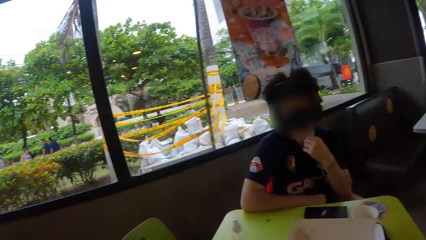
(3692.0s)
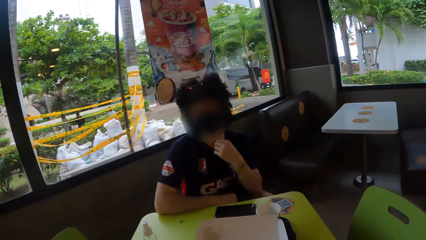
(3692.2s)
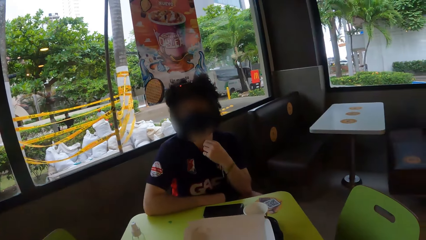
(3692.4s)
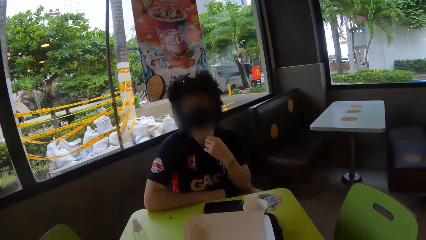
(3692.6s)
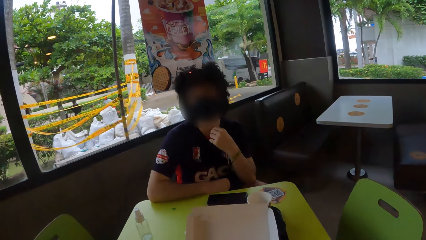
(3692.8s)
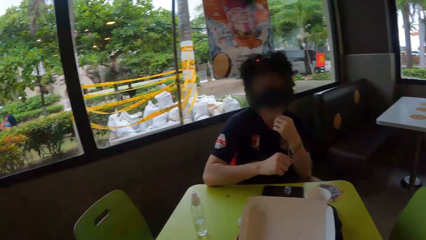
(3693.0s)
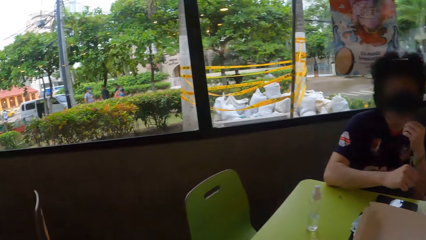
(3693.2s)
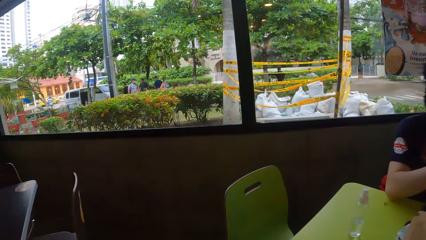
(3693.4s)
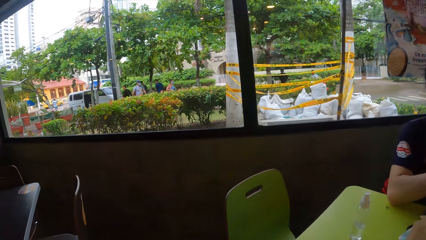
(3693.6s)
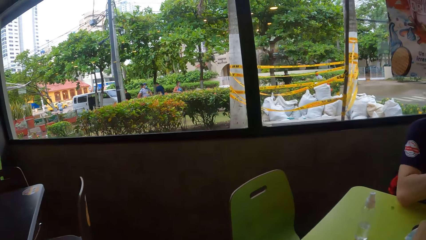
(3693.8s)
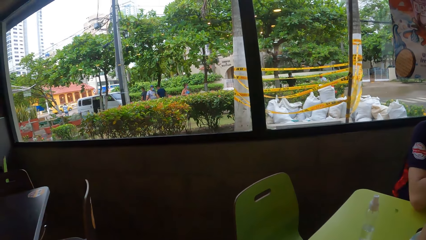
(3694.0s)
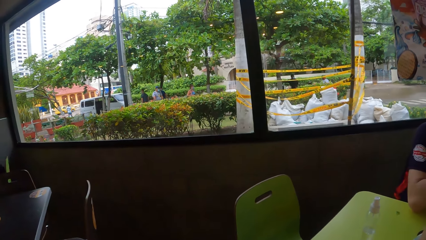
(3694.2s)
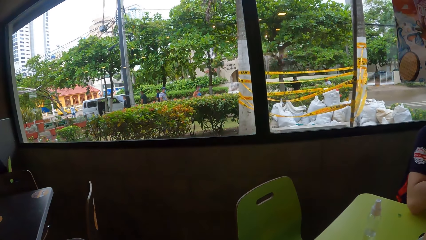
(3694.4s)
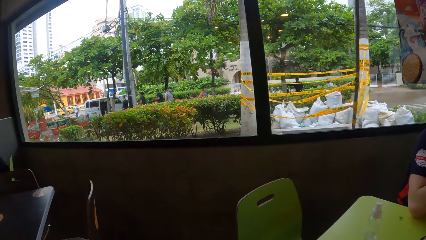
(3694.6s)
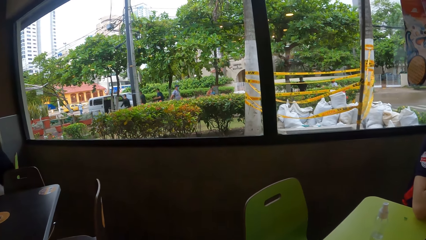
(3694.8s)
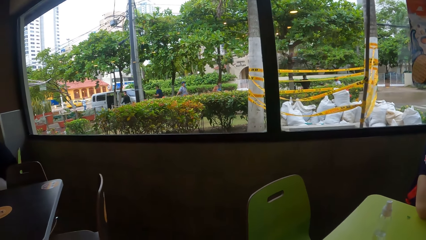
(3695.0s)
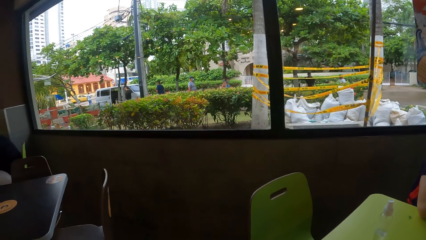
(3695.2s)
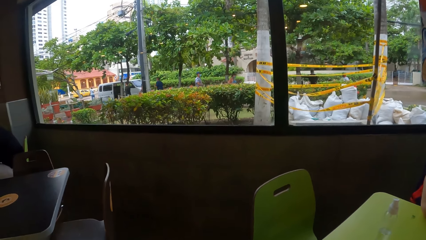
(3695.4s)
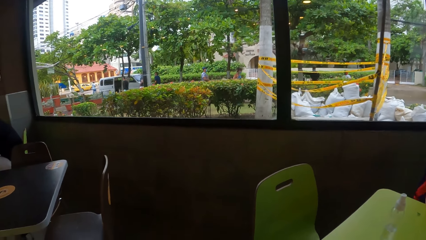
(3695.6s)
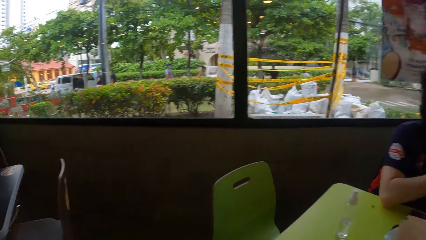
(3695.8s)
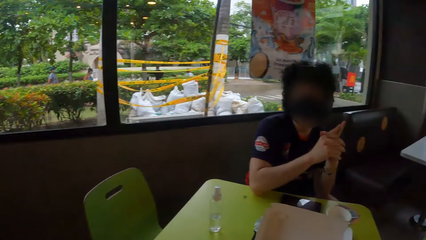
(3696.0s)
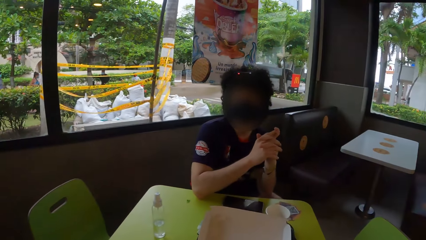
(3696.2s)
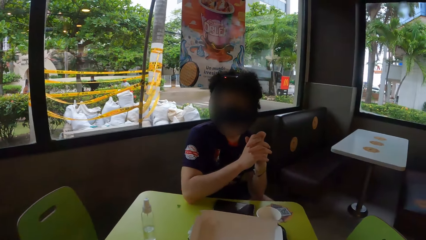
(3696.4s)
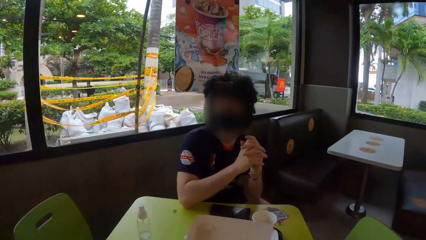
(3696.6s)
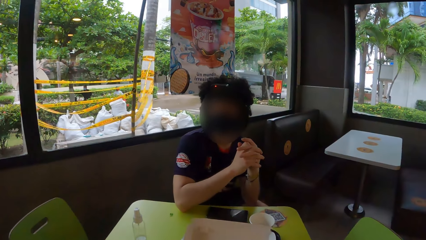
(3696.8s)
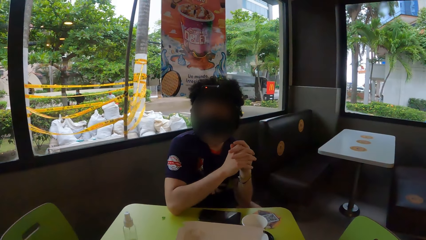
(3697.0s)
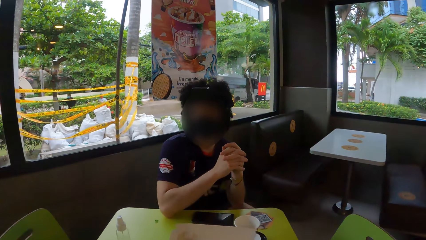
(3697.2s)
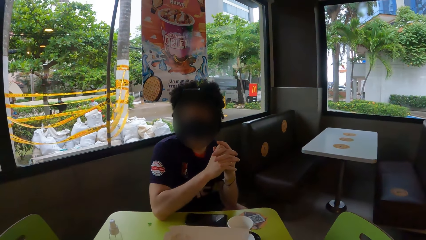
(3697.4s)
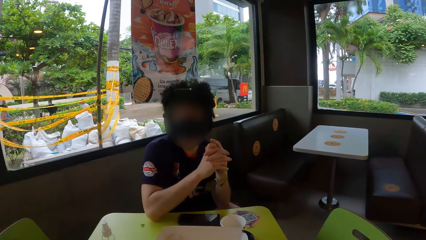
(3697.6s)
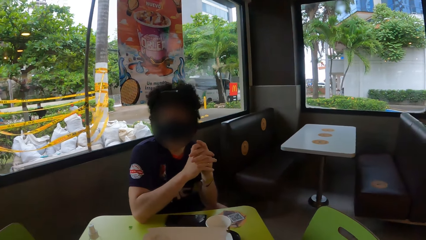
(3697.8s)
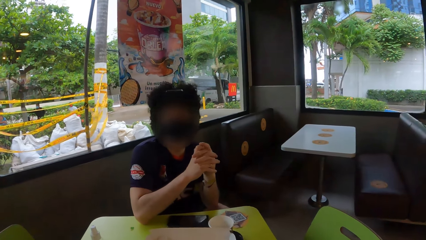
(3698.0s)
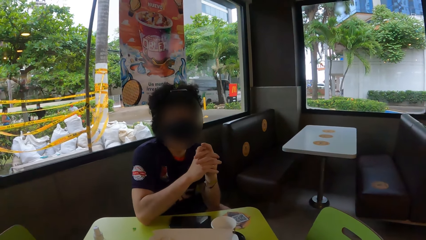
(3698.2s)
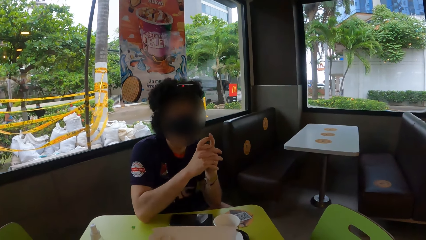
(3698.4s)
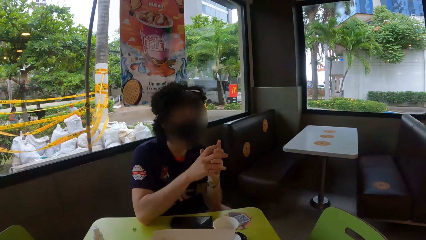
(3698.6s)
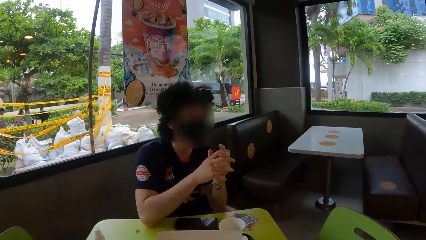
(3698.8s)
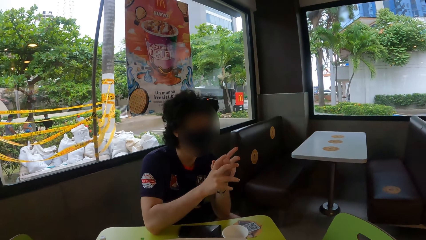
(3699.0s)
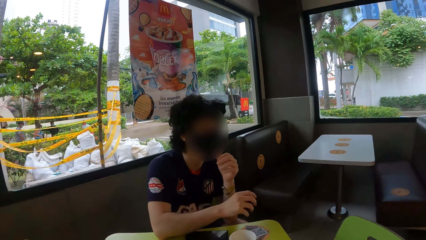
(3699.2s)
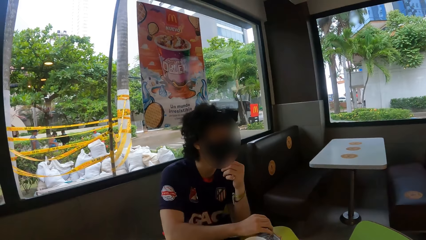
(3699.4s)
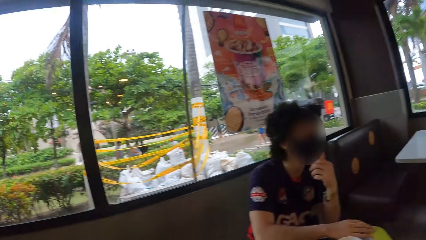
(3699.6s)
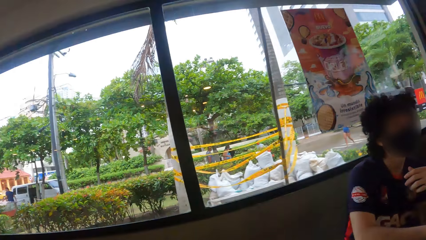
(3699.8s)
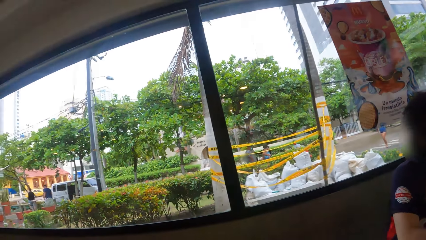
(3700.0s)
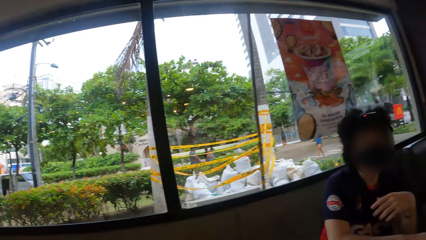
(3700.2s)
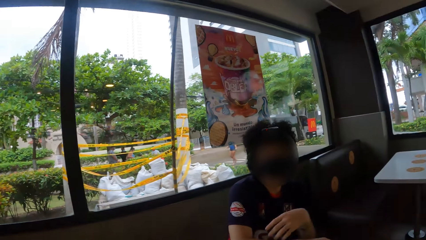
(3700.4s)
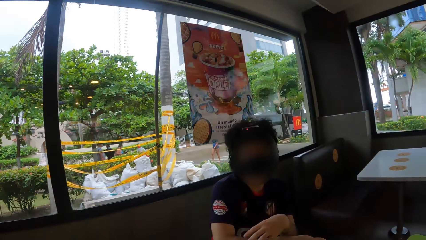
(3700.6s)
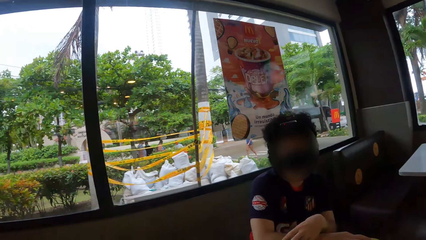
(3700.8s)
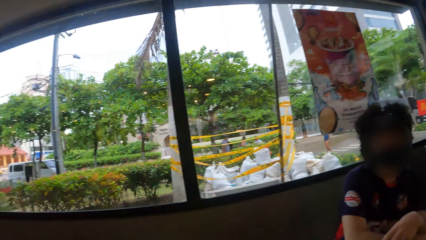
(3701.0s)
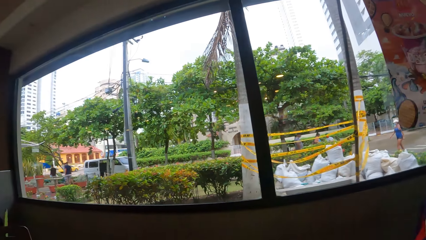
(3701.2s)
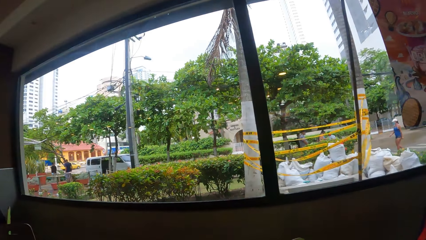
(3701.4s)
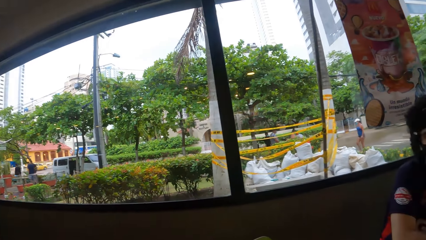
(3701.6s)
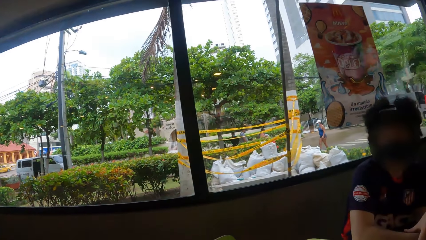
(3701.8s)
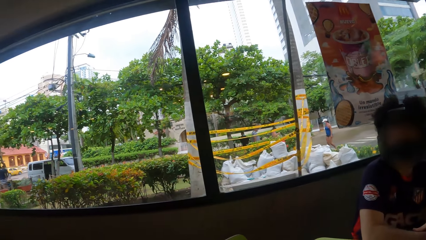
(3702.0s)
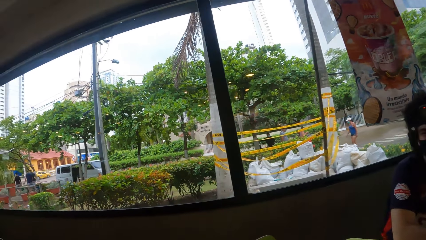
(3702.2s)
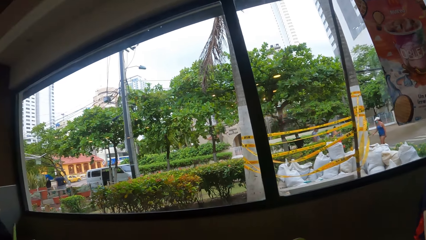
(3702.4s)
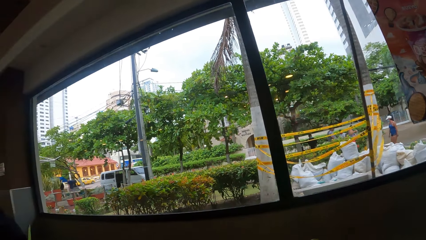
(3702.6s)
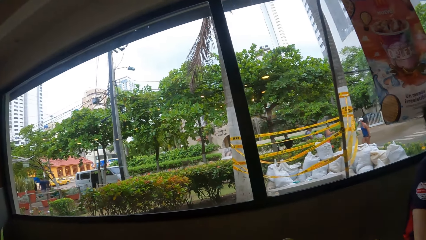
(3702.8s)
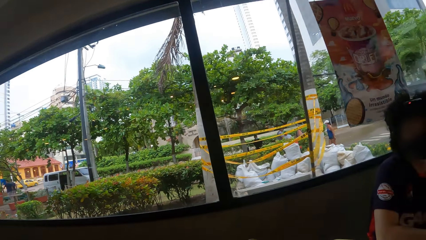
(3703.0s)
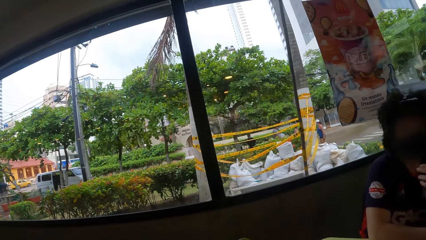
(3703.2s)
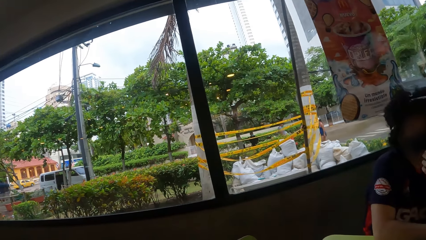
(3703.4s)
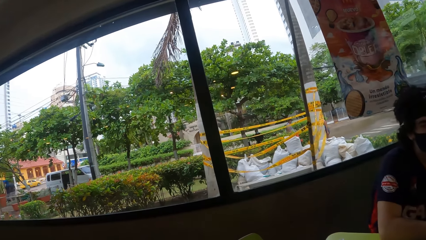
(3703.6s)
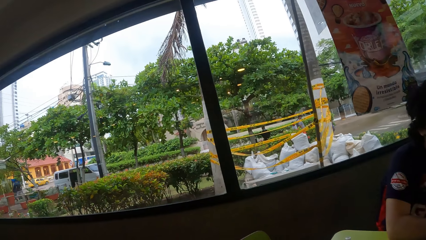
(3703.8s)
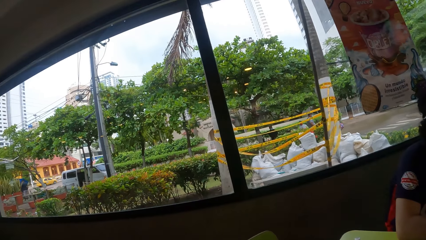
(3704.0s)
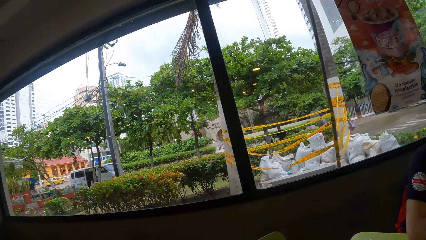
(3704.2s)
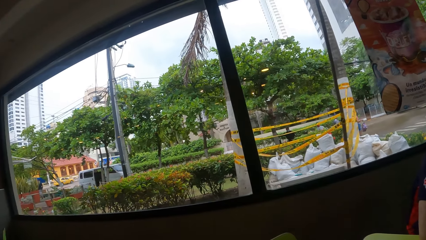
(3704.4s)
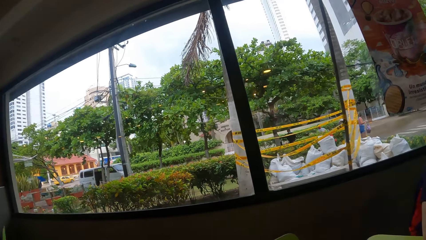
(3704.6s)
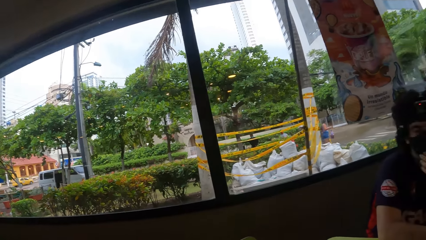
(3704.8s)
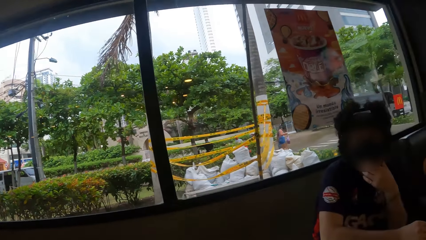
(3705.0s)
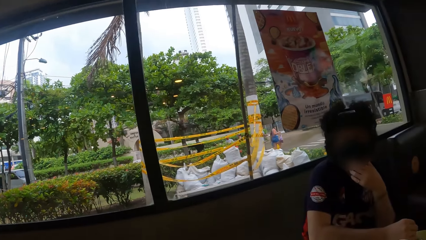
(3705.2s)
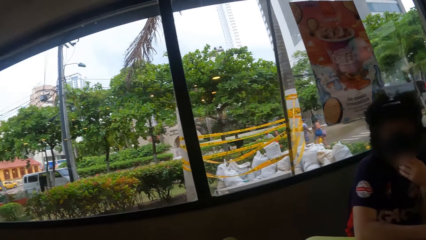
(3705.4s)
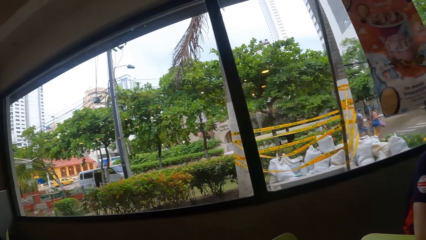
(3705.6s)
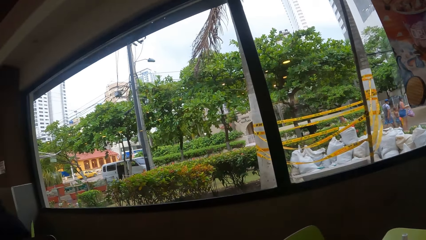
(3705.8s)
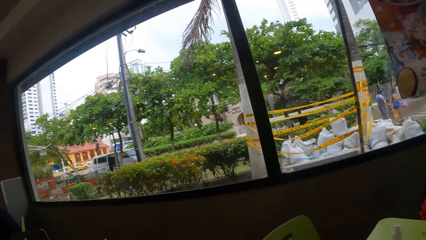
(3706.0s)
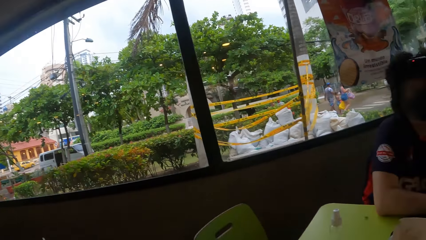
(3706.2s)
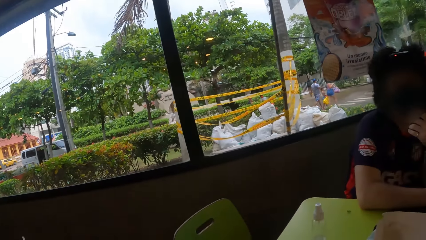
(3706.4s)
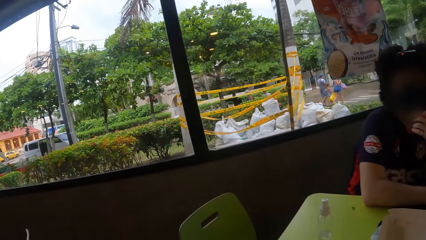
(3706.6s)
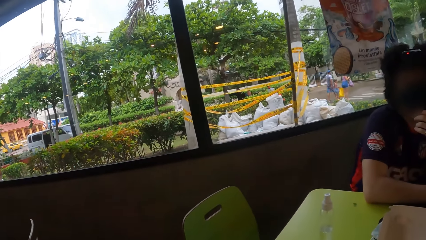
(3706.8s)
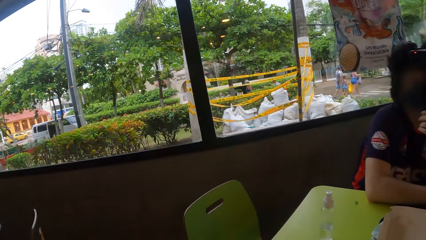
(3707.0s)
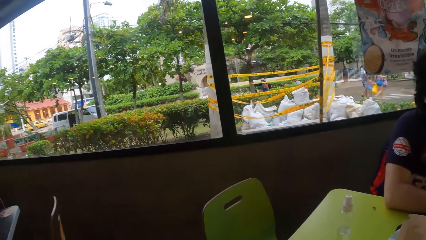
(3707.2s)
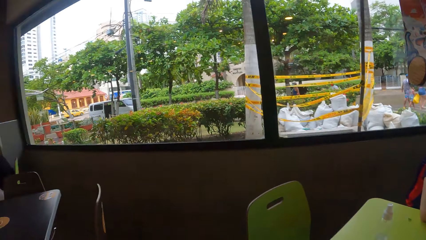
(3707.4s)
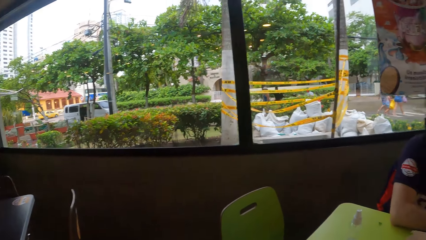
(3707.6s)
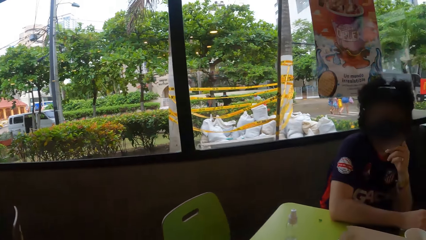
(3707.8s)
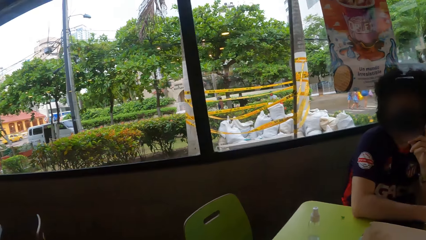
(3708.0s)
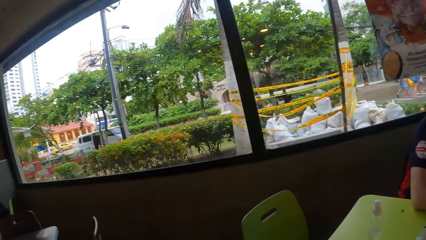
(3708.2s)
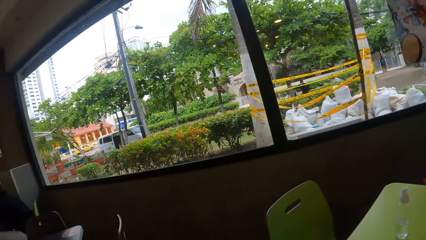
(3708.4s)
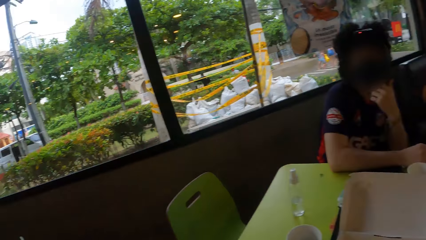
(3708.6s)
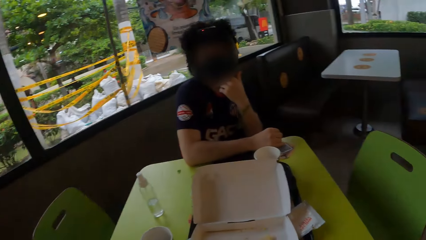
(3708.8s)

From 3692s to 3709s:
A person touches the neck. The camera wearer looks around the window. They look around the person. The person puts hands together and touches the chin. The camera wearer looks around the window.
